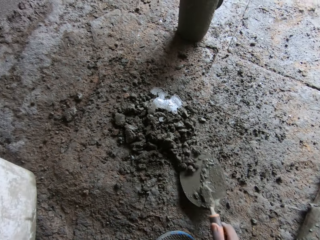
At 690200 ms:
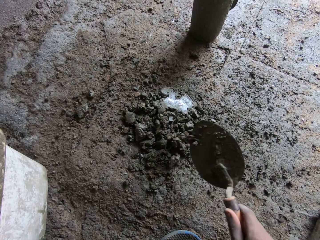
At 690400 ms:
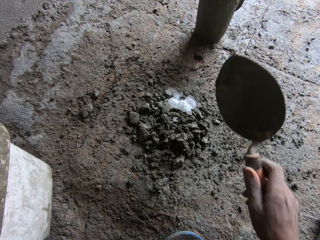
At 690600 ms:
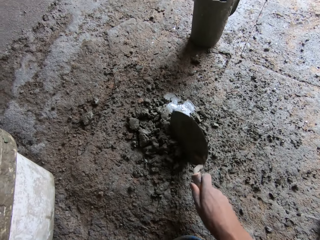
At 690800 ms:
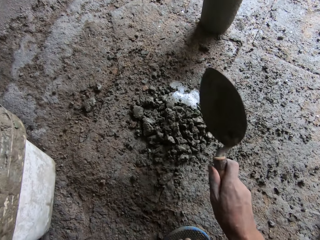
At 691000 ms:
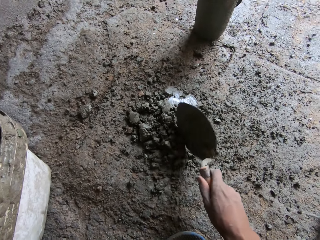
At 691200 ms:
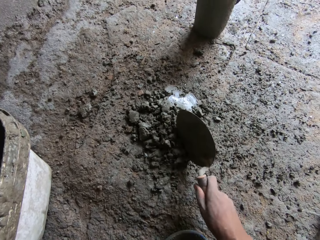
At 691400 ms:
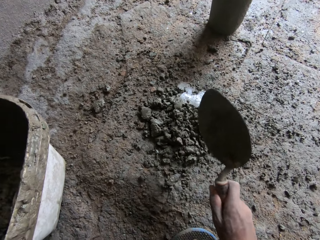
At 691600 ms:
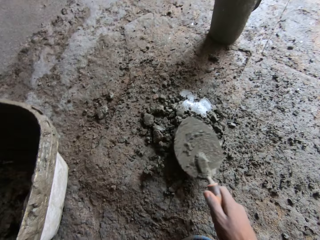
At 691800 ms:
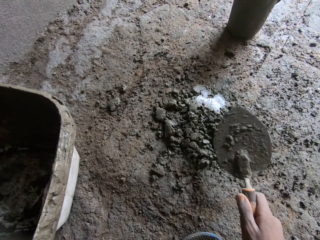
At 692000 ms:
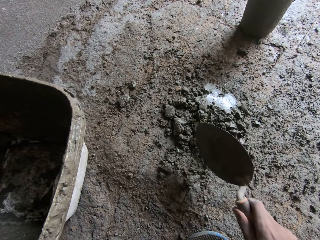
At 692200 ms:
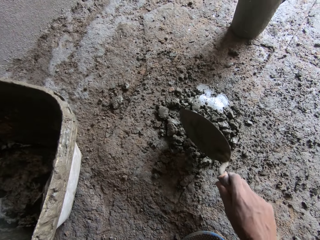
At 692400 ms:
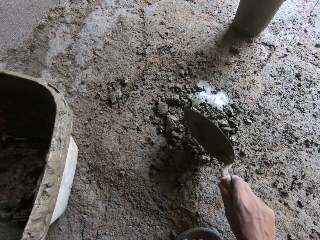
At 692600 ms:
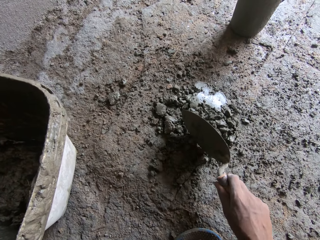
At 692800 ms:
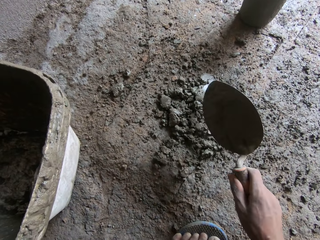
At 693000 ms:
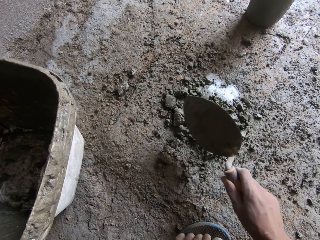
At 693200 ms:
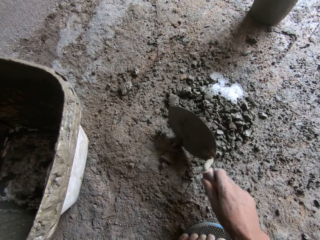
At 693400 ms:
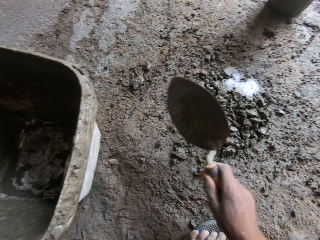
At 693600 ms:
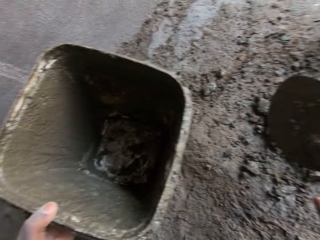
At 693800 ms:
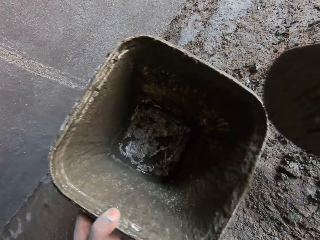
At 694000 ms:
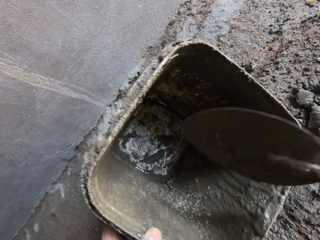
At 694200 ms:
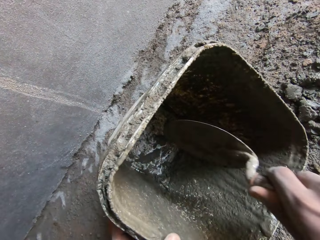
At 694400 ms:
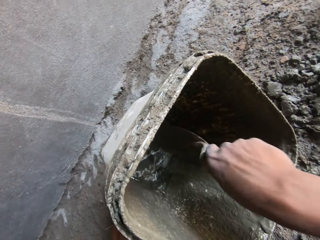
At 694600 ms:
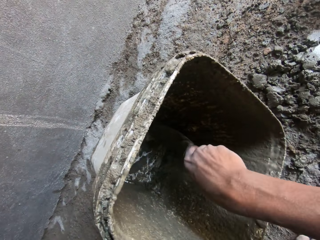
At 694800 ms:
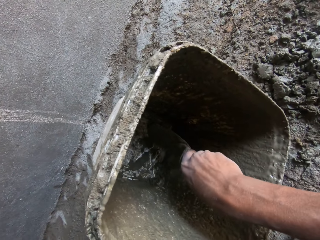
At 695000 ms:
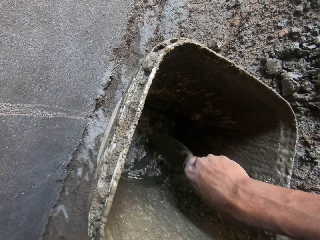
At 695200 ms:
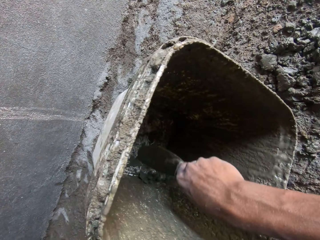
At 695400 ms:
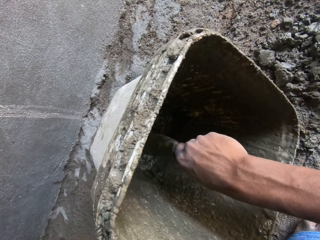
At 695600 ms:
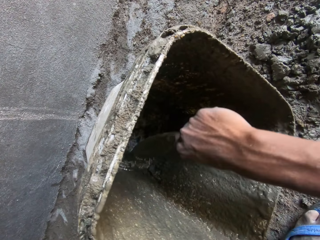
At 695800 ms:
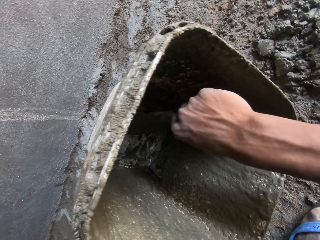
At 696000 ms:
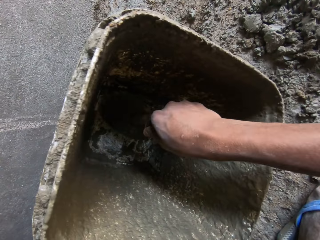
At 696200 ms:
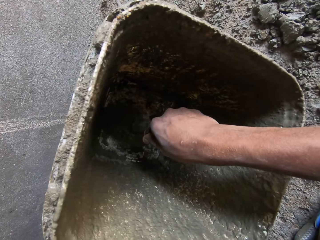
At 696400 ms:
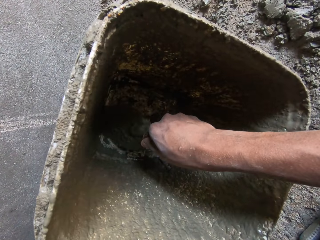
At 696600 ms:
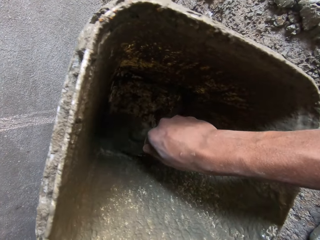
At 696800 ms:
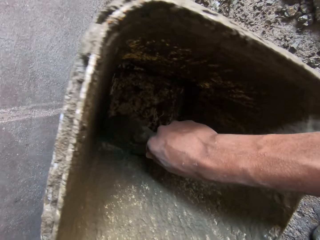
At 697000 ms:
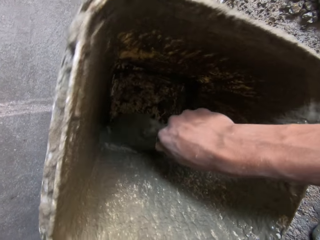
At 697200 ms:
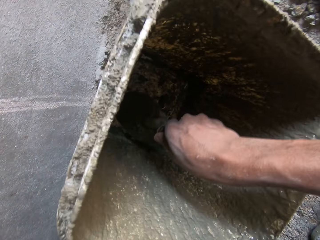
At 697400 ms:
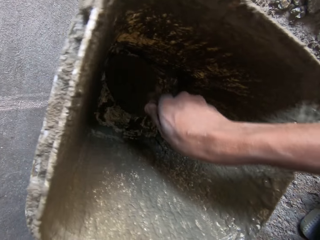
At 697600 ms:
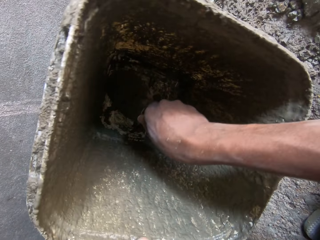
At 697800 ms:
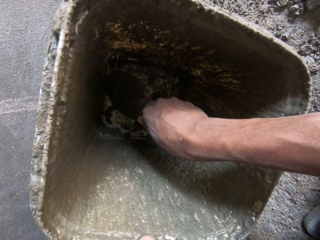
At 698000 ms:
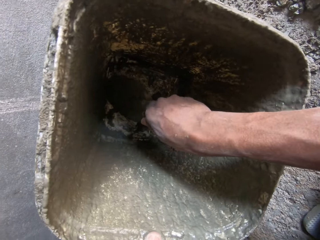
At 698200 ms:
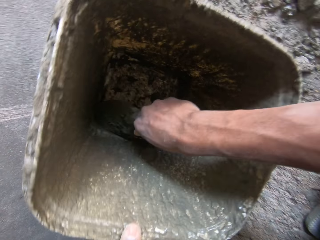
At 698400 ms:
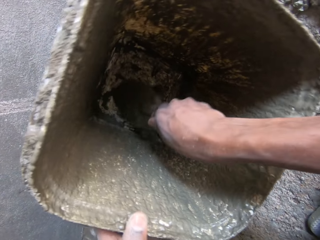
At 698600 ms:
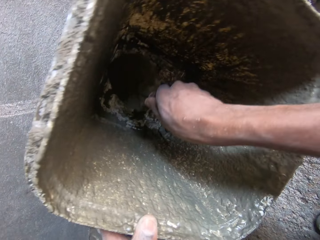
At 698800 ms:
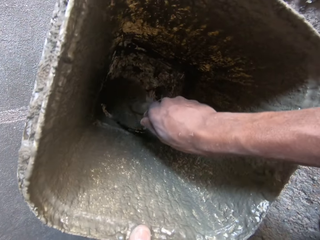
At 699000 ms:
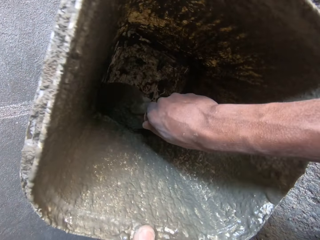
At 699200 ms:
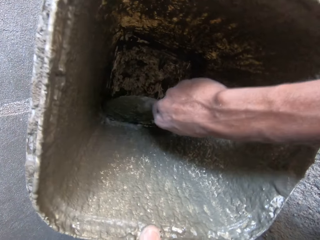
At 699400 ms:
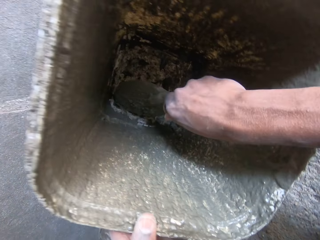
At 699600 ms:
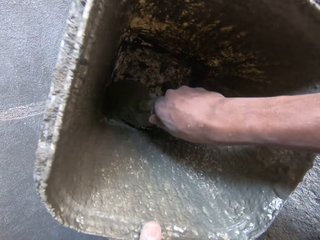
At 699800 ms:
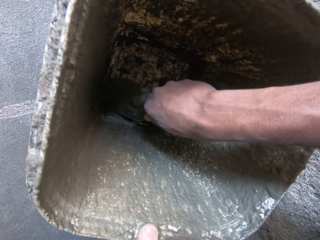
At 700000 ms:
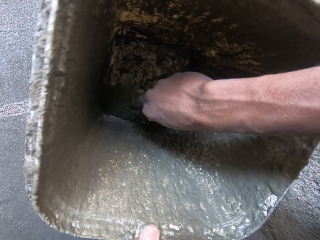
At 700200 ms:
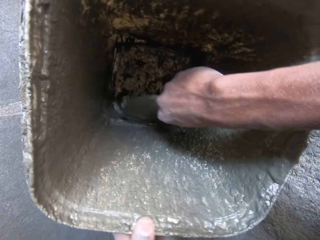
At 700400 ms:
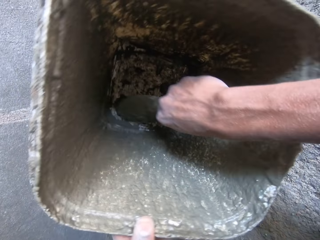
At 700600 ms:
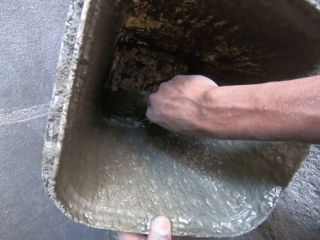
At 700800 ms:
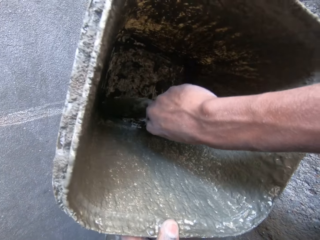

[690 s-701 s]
The camera wearer hits the concrete on the floor. They remove the stuck concrete in the bucket. They scratch the bucket using a trowel.

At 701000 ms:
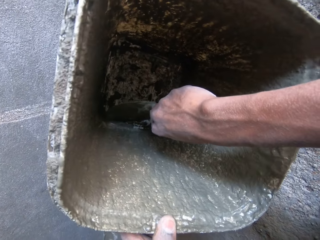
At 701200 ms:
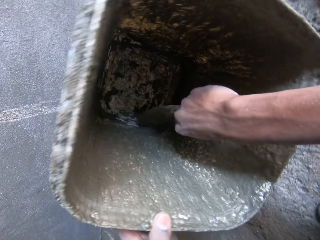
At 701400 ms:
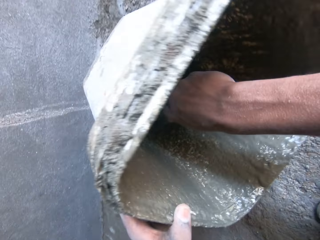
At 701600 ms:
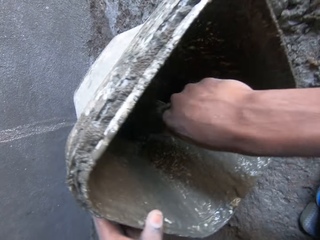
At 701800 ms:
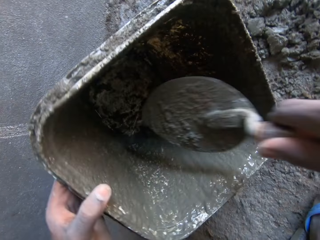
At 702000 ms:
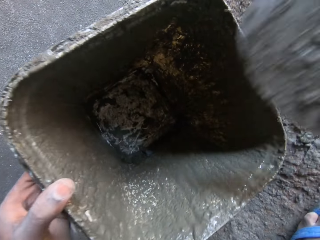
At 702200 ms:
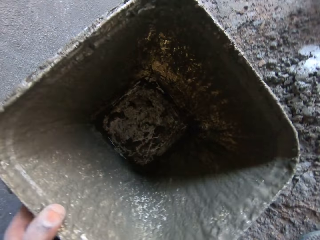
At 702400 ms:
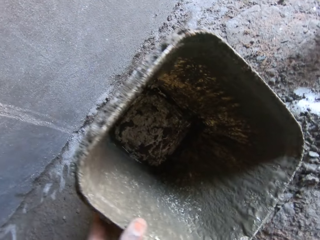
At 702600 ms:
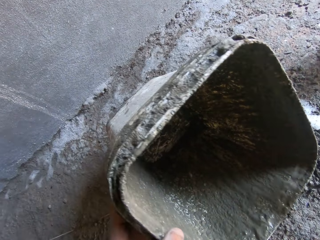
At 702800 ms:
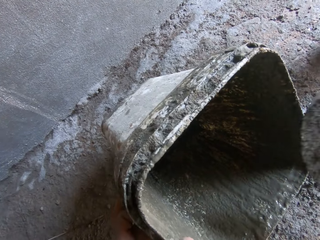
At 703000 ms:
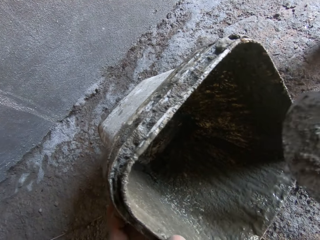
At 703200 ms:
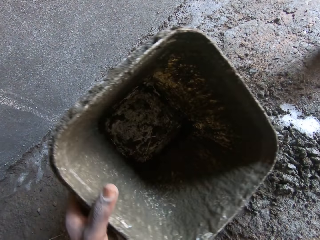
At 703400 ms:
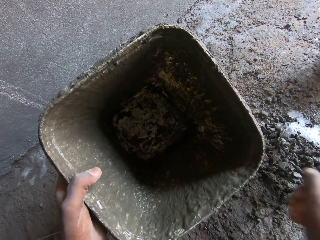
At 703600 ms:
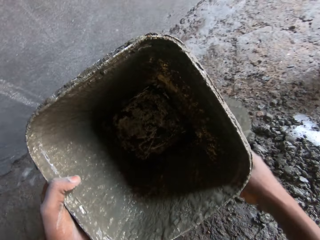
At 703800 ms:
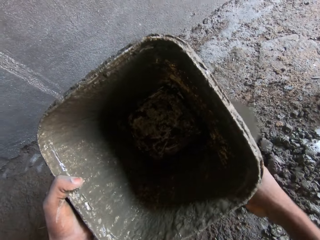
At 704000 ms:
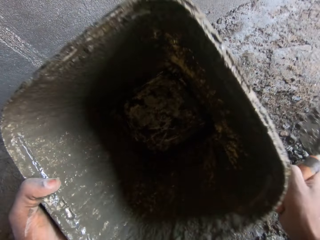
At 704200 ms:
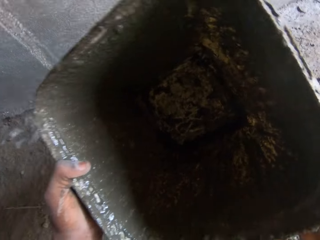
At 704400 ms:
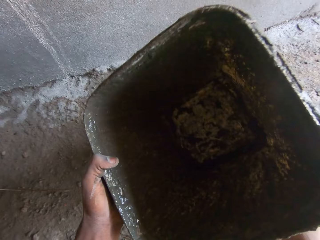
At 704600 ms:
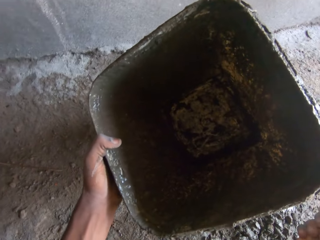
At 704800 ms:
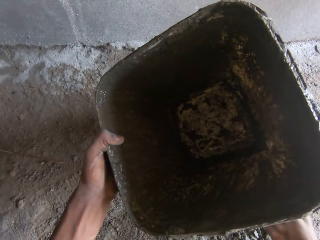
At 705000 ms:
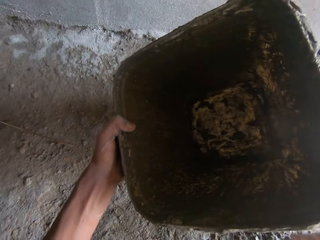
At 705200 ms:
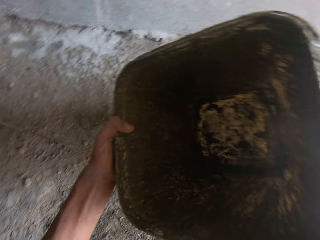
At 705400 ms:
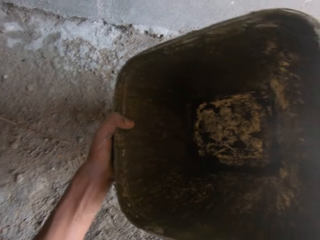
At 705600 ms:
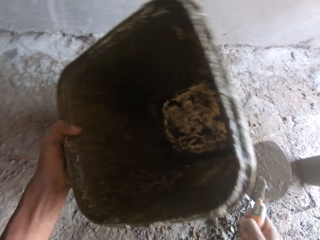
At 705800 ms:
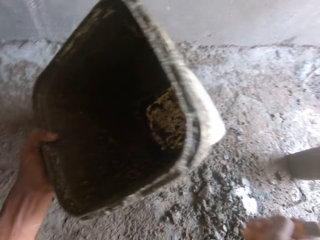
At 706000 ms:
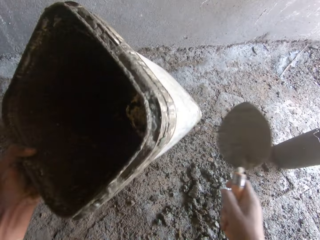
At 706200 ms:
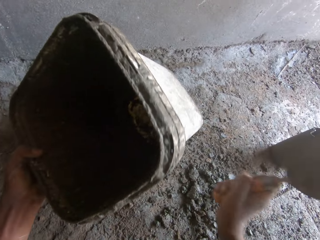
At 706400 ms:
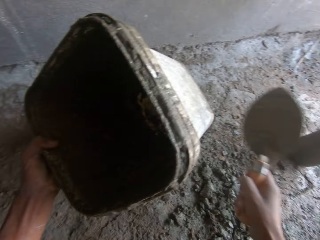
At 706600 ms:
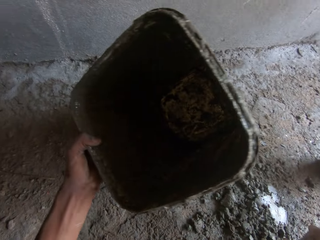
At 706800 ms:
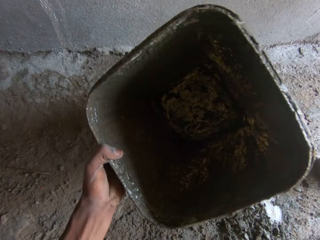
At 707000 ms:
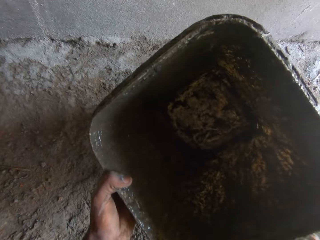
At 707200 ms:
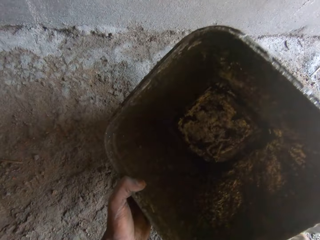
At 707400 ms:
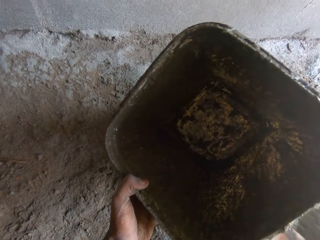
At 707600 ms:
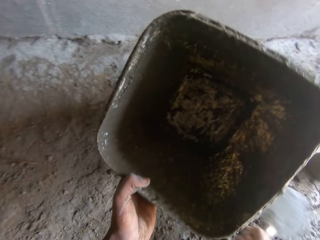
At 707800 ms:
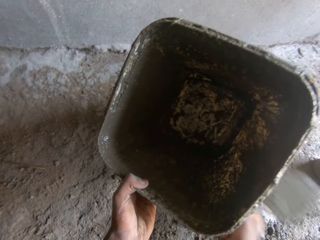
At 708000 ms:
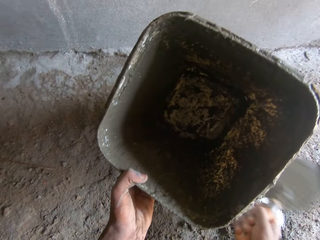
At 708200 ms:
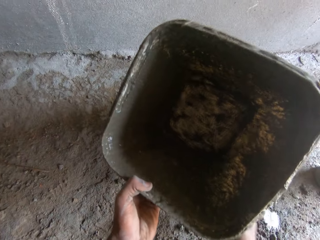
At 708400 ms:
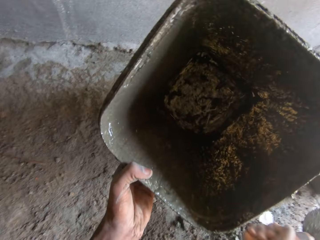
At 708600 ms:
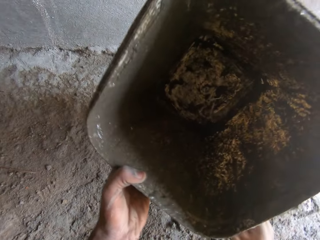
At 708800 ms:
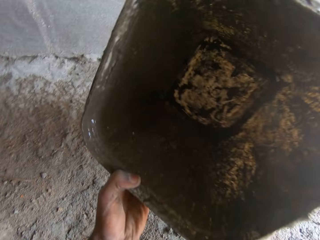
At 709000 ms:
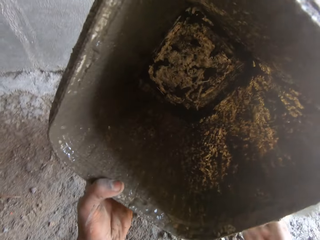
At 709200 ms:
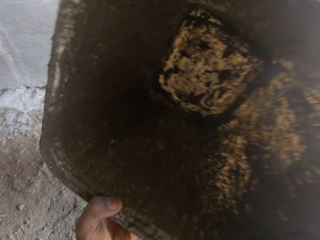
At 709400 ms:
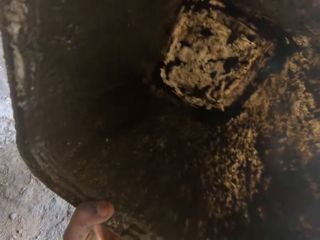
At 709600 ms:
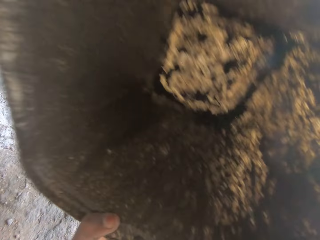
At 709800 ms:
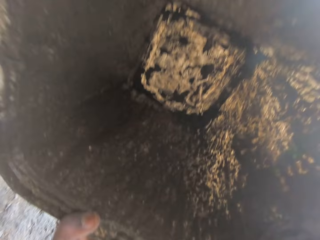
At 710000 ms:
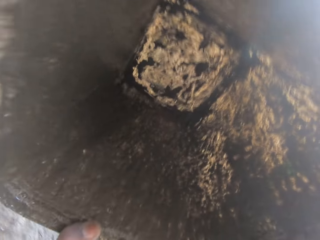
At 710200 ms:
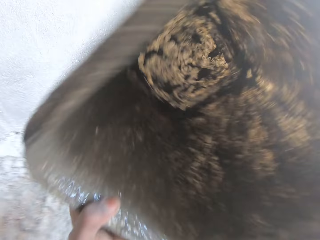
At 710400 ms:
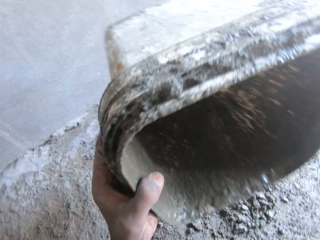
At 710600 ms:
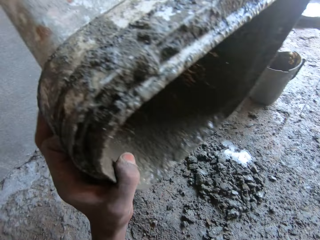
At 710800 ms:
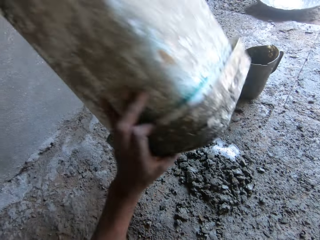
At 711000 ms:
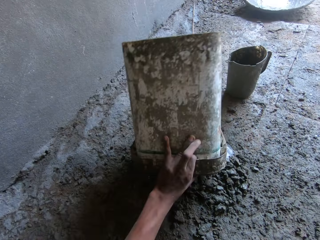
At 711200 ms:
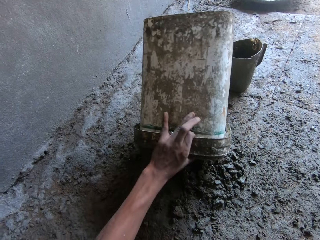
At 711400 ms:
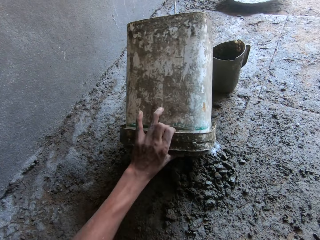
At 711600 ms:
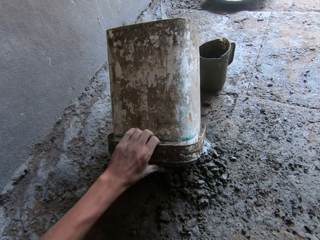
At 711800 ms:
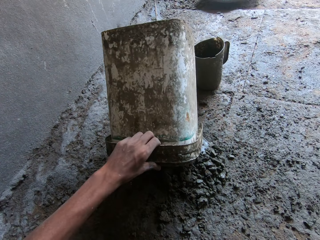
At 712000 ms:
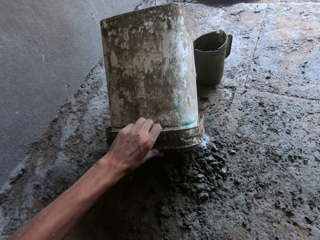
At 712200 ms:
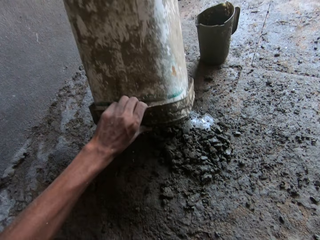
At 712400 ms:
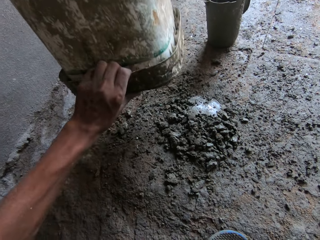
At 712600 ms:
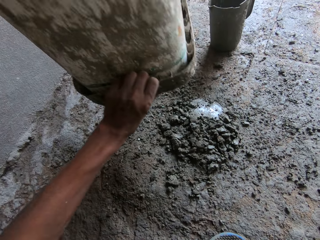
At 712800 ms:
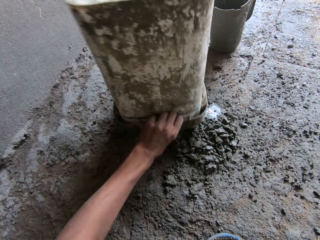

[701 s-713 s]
The camera wearer hits the bucket with the brick trowel. They hit the bucket on the floor.
